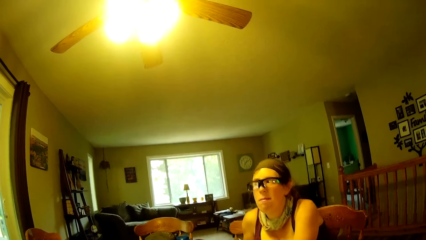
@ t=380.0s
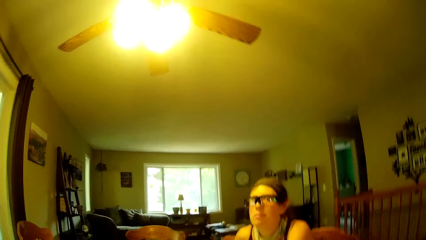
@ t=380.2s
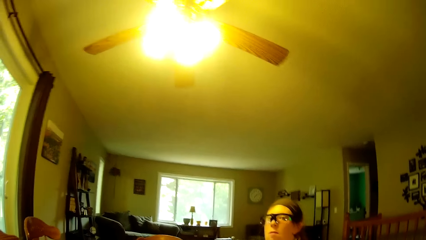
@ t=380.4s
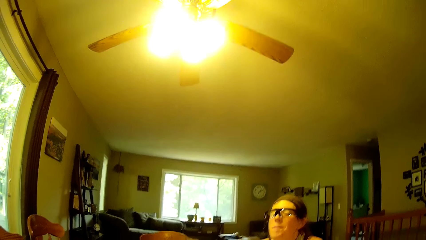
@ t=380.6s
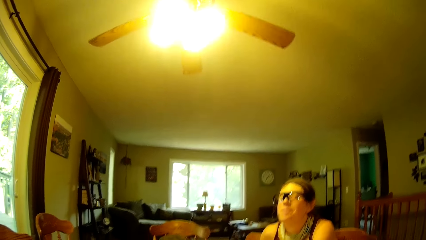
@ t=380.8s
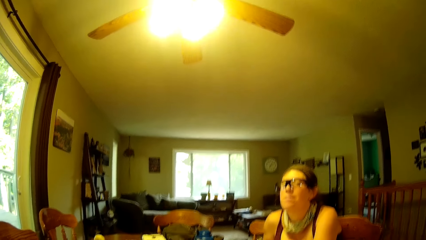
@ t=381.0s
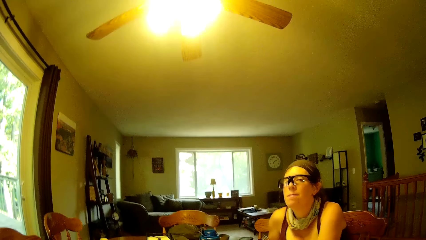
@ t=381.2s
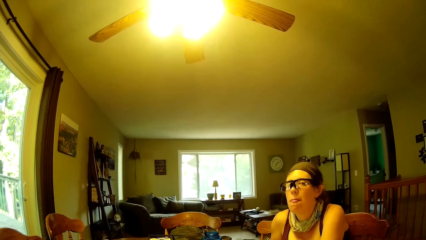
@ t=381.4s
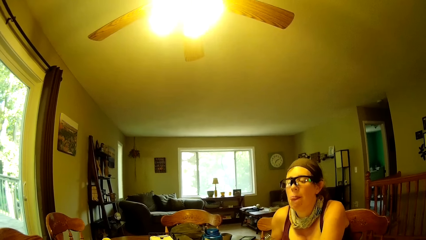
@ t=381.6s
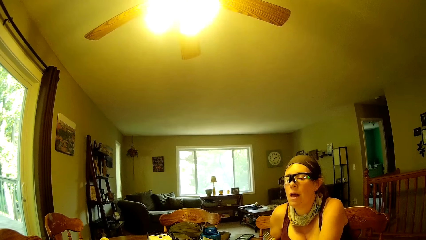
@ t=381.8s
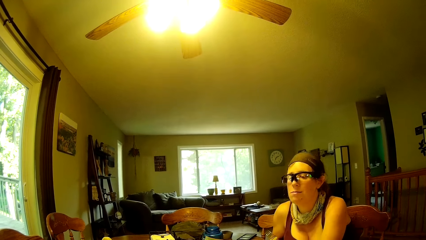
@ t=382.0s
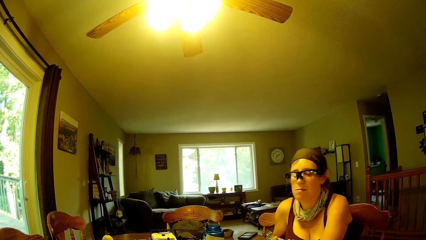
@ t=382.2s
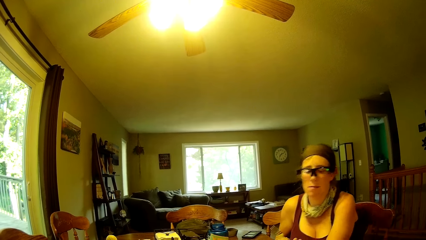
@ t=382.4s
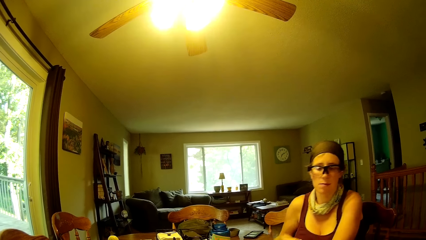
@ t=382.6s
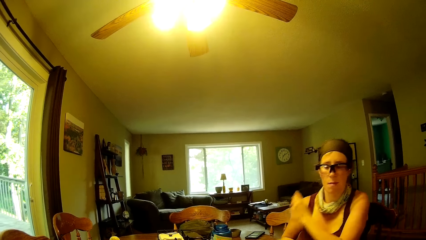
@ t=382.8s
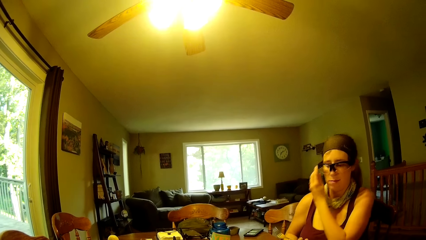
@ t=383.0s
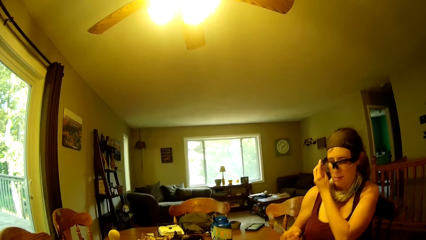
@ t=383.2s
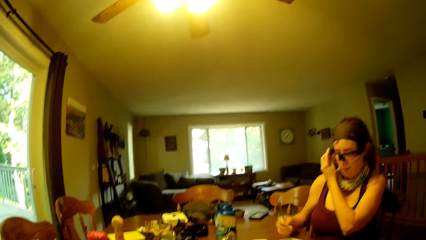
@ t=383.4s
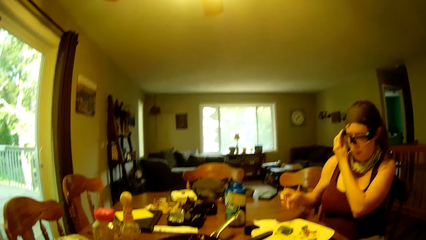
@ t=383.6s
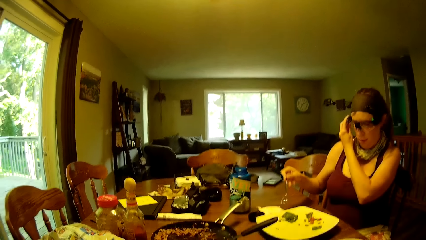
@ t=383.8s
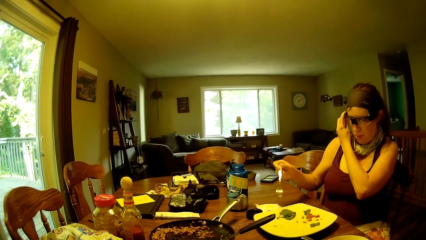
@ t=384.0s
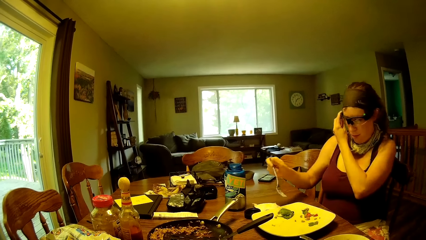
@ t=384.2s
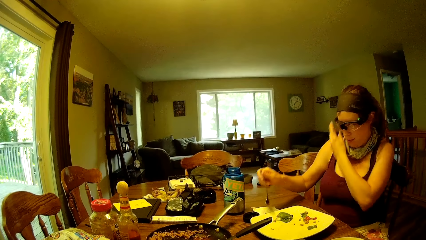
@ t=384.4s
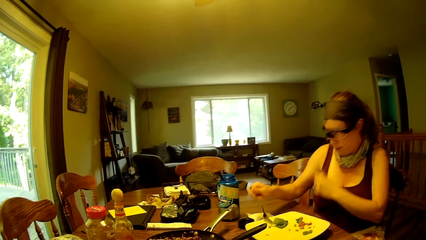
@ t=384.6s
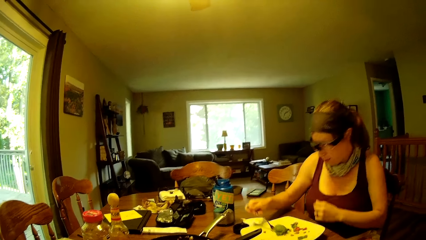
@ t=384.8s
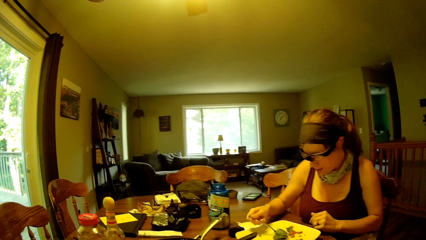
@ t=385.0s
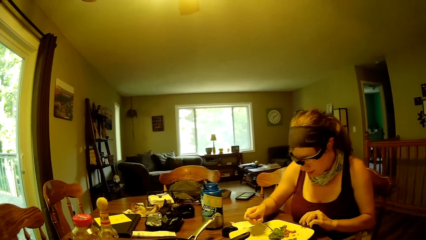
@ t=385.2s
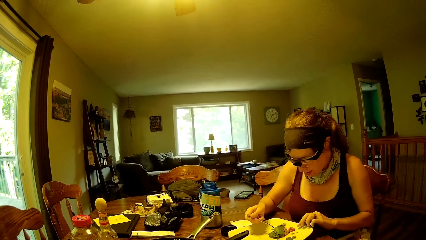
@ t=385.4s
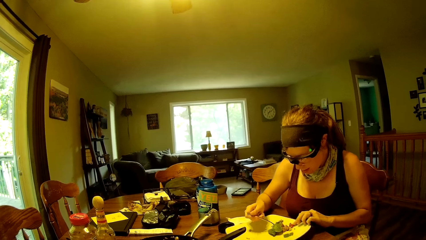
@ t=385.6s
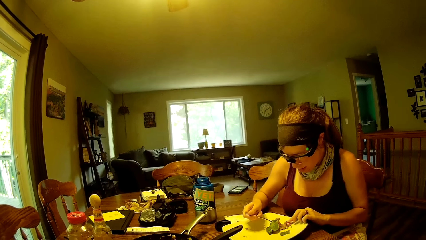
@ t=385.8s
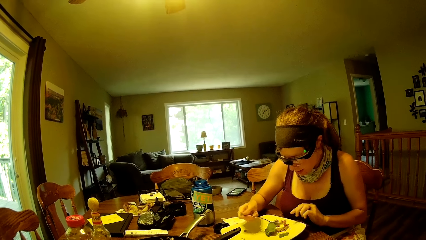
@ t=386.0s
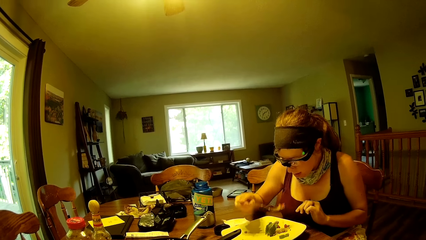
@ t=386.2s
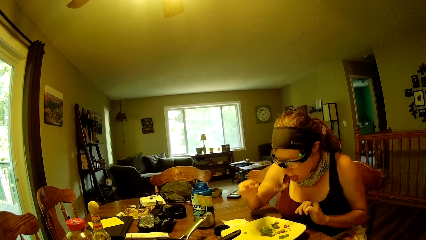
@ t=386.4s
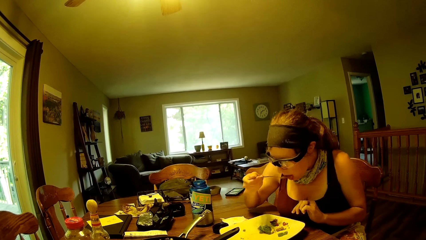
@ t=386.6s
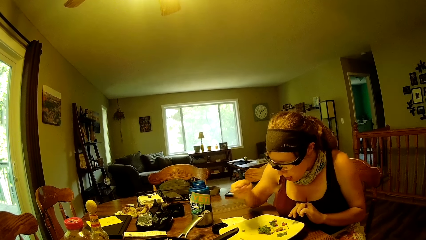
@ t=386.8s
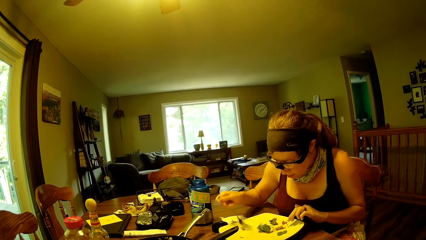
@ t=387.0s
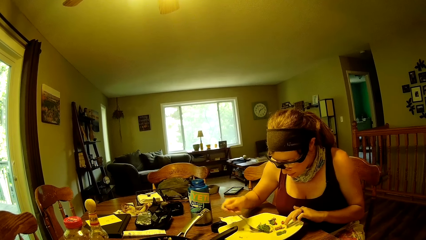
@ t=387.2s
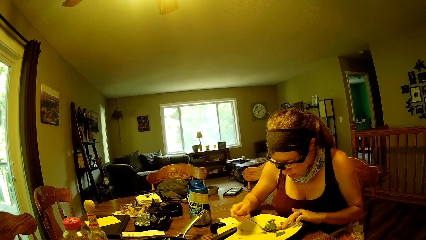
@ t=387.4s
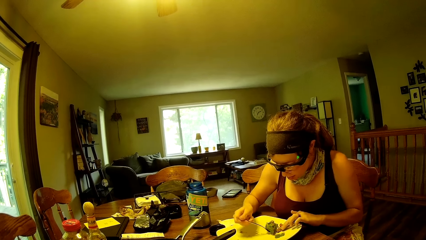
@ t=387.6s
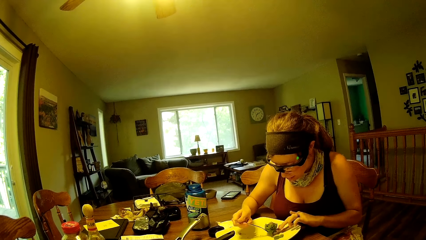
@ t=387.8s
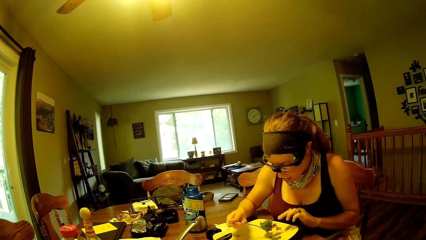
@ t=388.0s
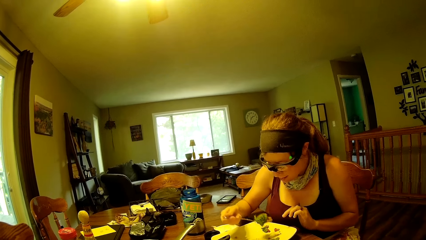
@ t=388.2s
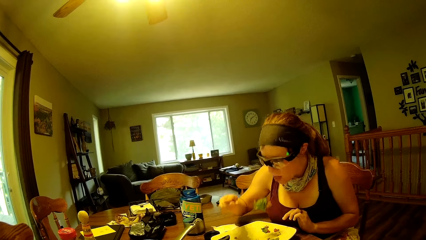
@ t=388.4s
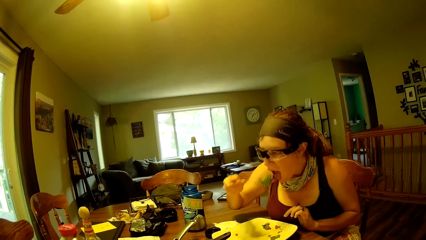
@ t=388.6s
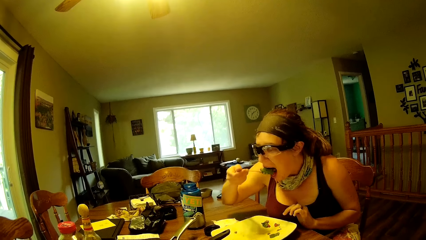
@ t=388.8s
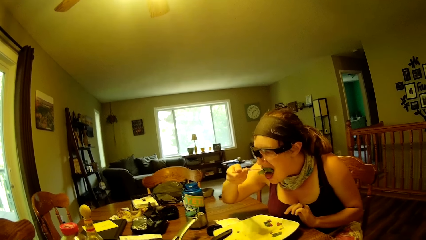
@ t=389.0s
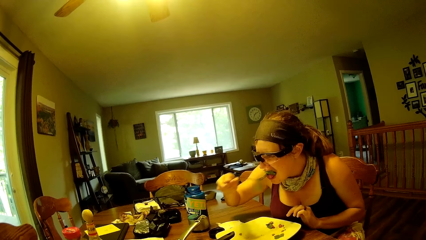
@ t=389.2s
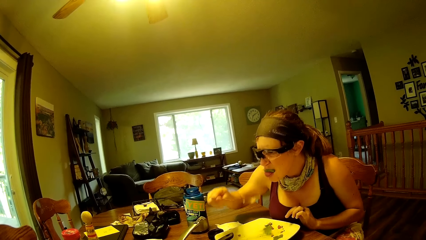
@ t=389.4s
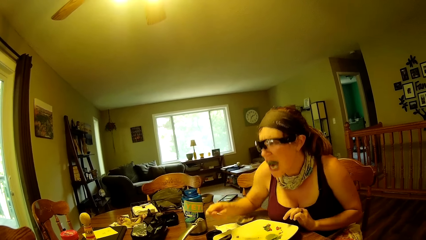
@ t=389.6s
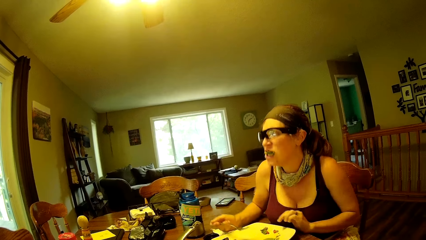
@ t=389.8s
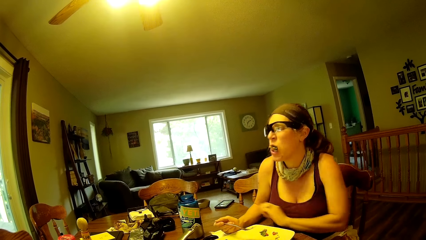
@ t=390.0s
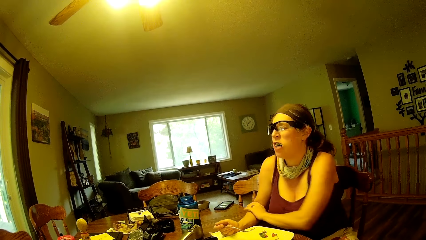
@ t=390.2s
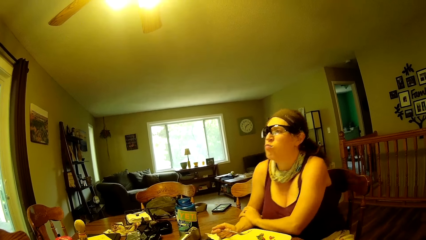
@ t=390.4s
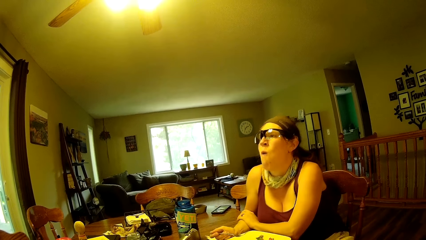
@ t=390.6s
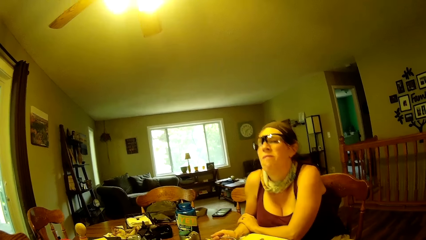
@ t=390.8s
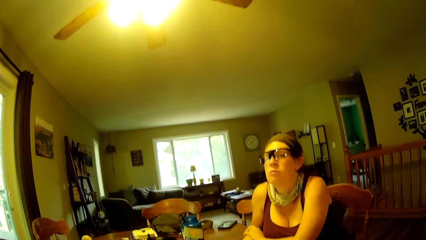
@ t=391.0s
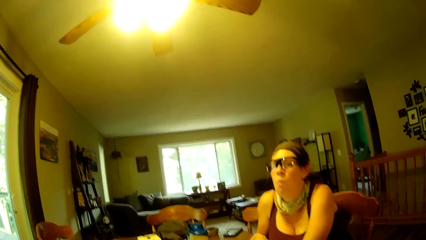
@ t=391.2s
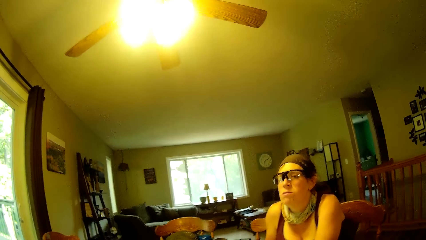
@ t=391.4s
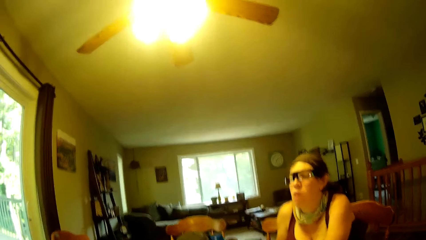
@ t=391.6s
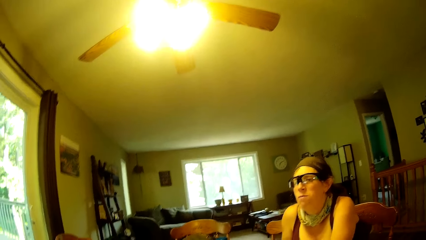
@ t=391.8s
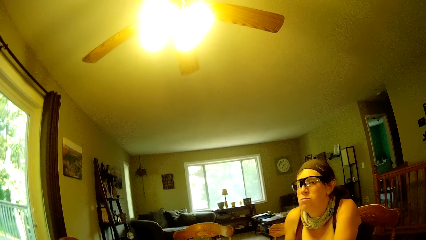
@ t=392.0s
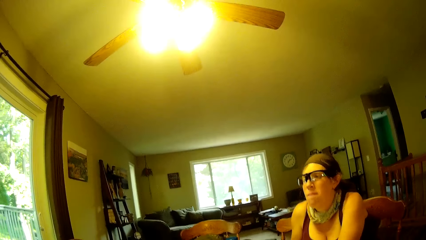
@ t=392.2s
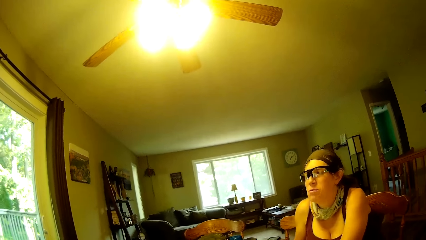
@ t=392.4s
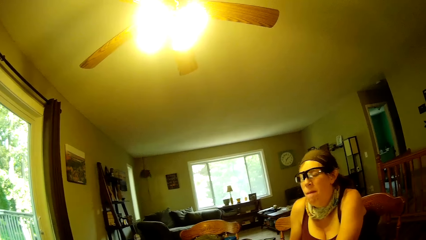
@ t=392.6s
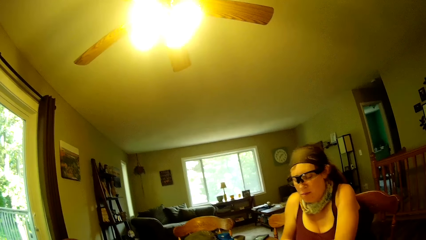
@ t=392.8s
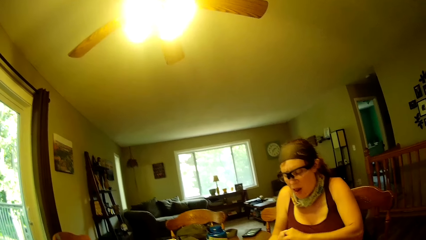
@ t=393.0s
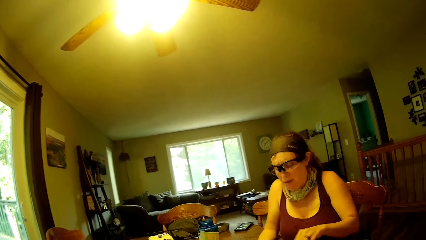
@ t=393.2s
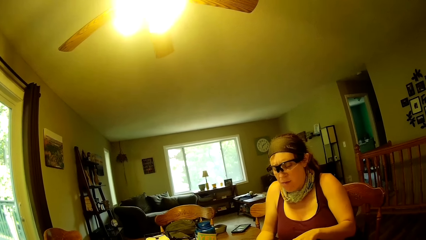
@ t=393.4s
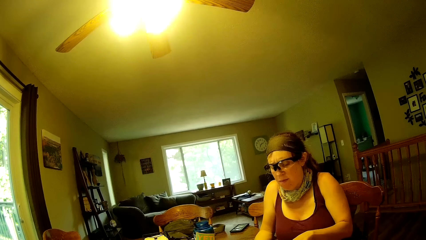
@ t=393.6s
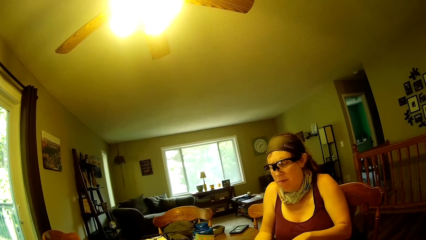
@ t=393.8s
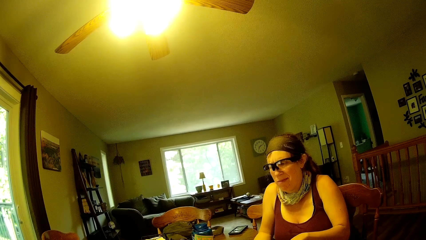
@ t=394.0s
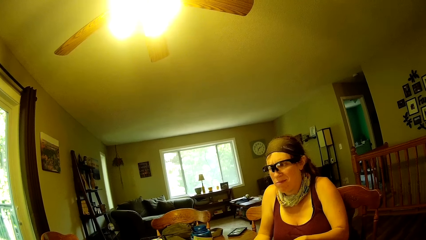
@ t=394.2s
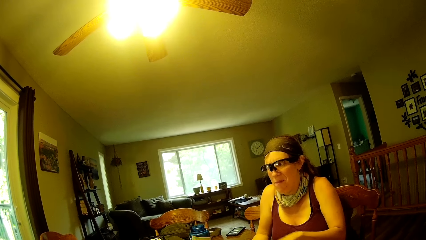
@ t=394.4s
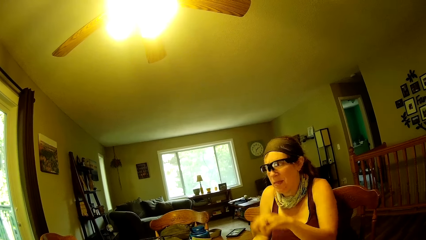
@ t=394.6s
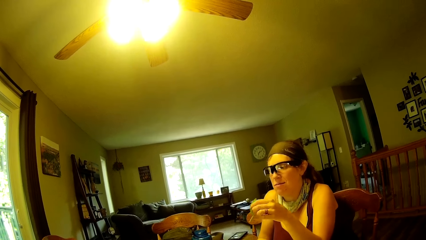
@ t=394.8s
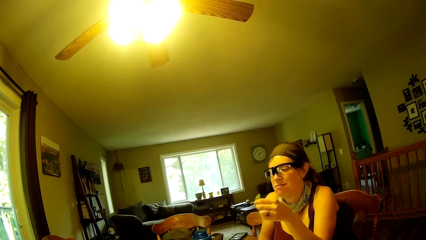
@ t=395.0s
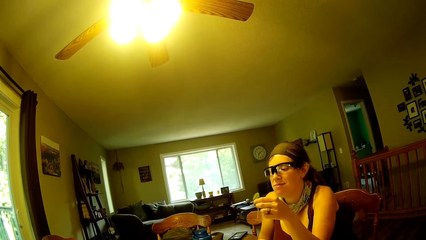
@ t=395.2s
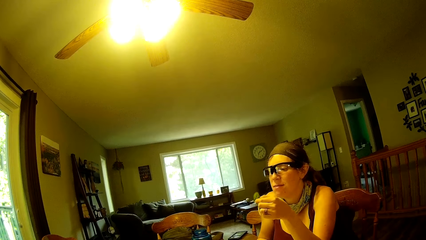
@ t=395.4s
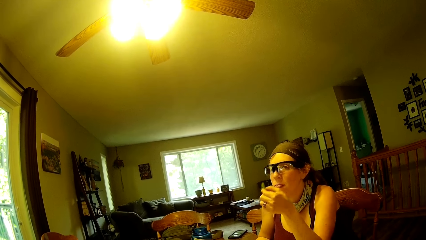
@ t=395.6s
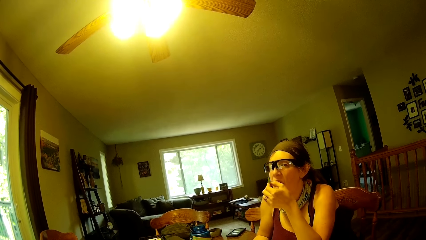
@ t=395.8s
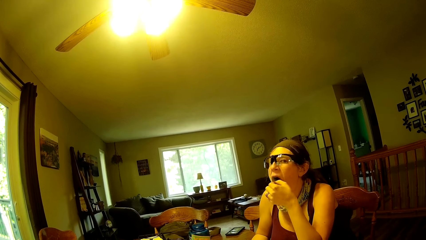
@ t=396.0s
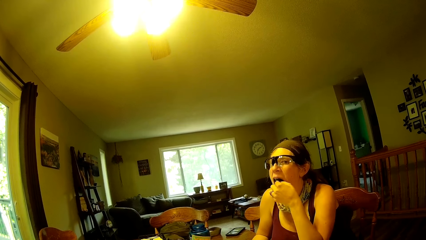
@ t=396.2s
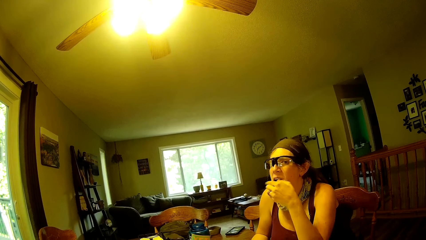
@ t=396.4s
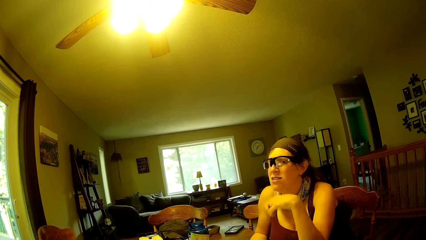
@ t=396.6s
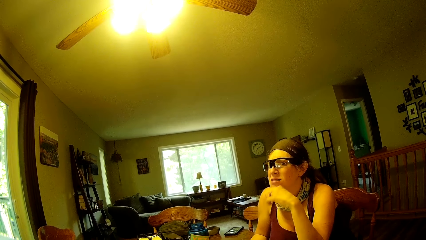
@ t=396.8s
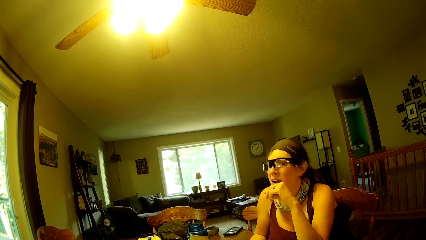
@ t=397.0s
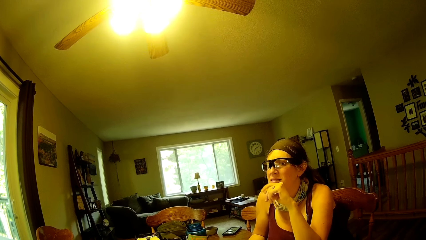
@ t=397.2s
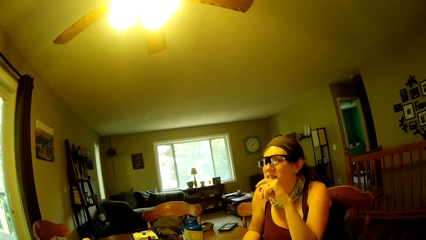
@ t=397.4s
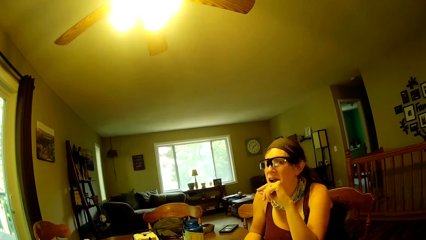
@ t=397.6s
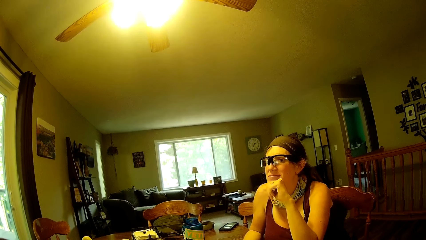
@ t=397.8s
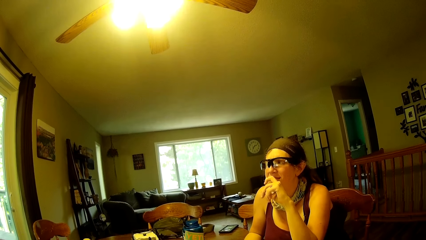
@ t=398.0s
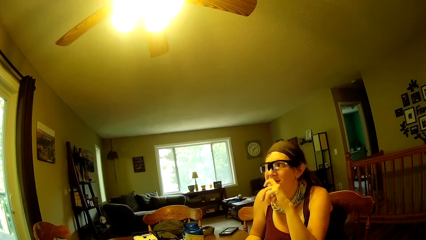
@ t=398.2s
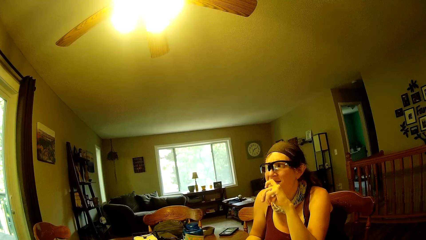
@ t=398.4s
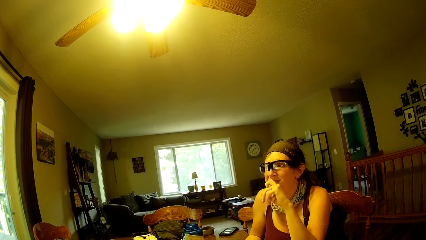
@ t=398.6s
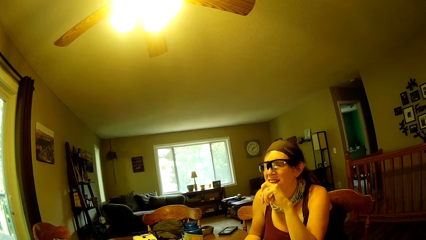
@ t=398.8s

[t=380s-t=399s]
The woman adjusts her face glasses with her left hand. The woman scoops food from the plate on the dining table with a fork. The woman puts food in the fork in her mouth. The woman scoops food from the plate on the dining table with a fork. The woman puts food in the fork in her mouth. The woman puts a piece of cucumber in her mouth with her left hand.
